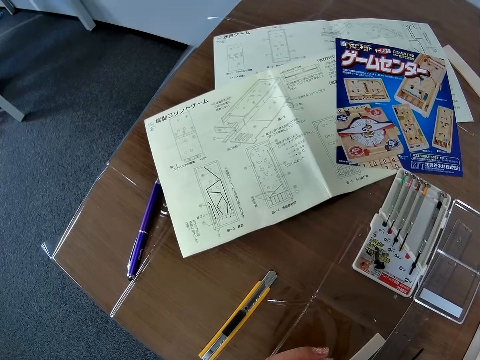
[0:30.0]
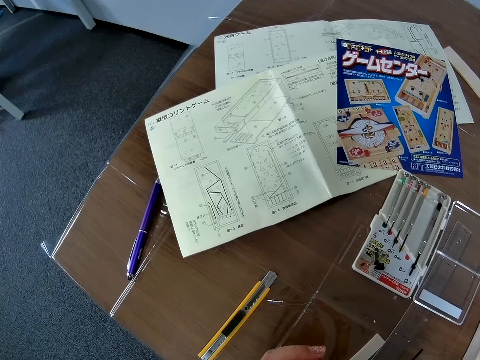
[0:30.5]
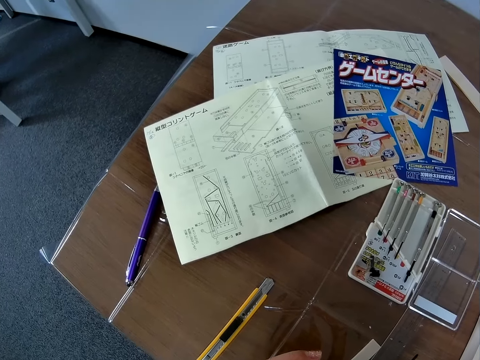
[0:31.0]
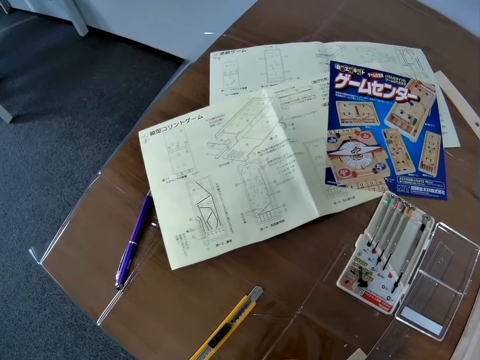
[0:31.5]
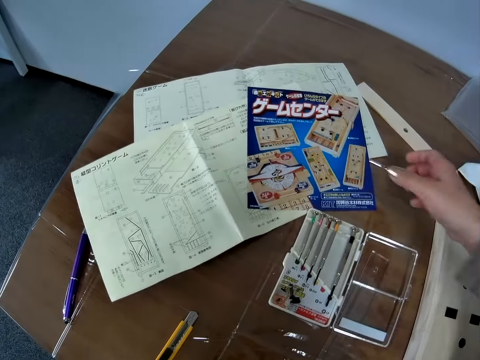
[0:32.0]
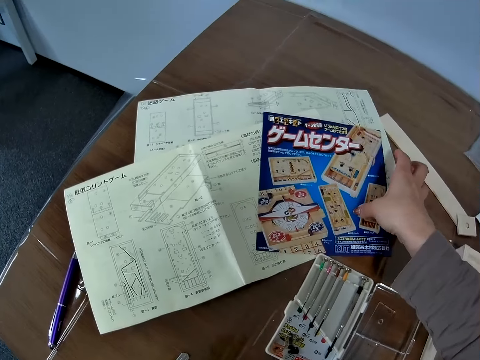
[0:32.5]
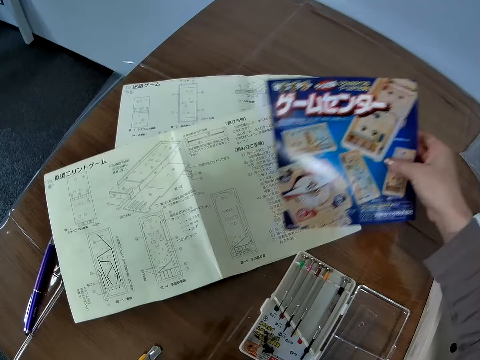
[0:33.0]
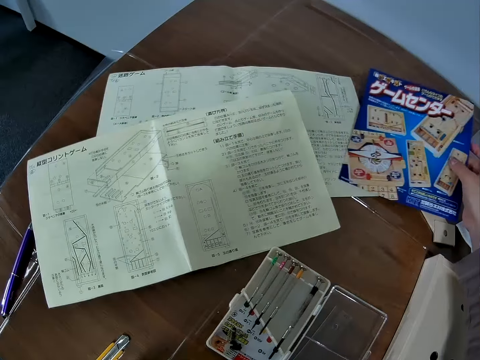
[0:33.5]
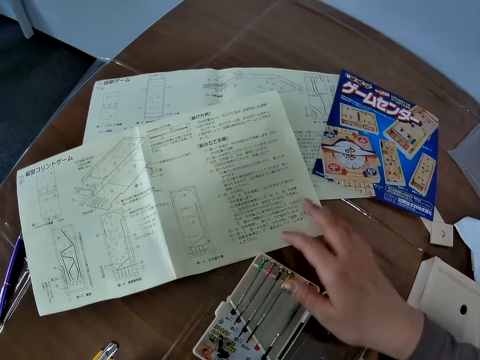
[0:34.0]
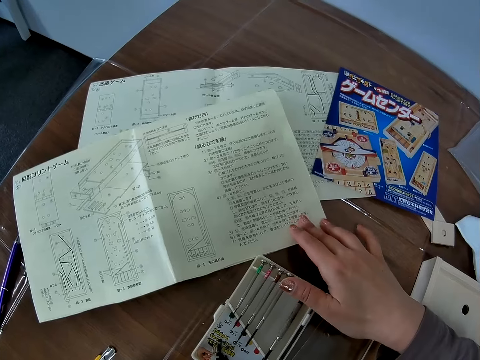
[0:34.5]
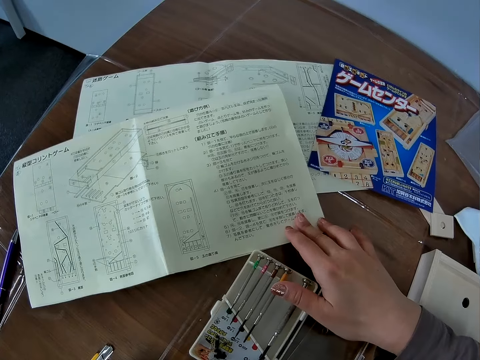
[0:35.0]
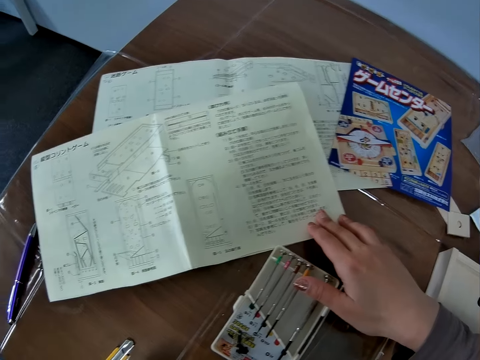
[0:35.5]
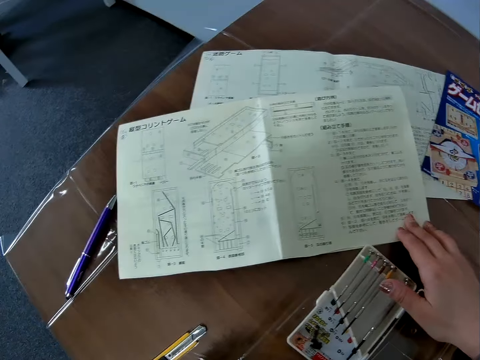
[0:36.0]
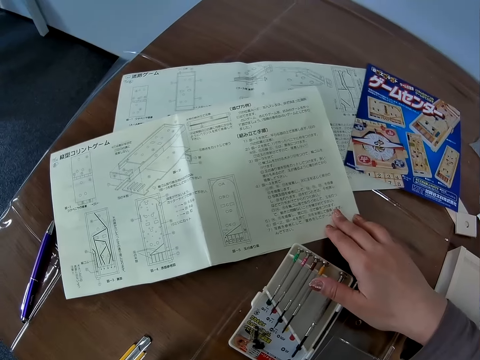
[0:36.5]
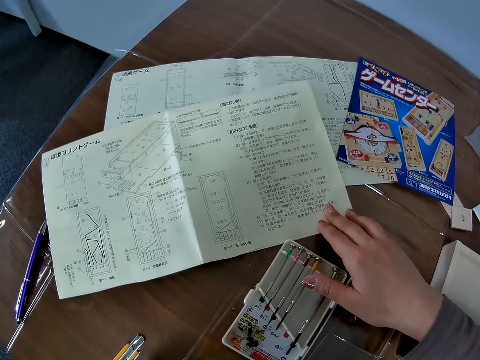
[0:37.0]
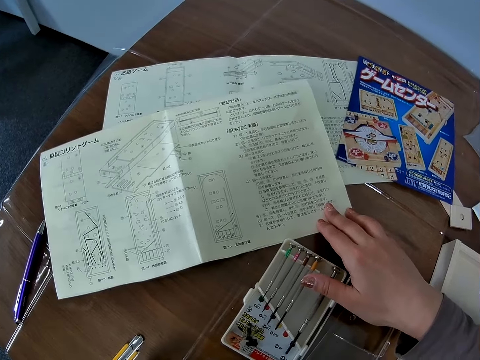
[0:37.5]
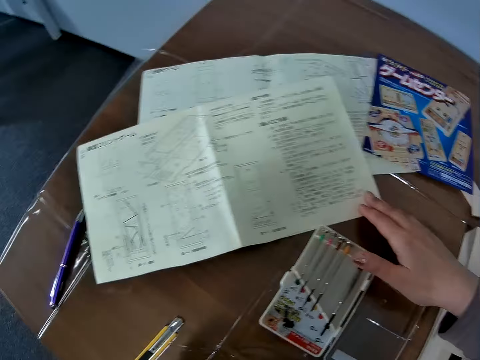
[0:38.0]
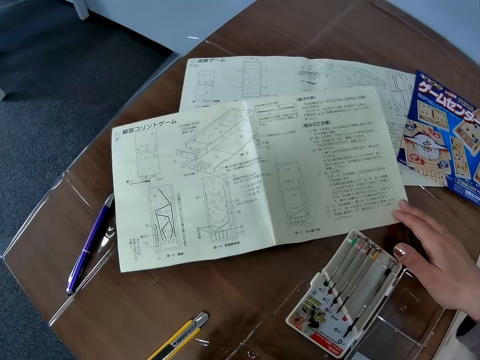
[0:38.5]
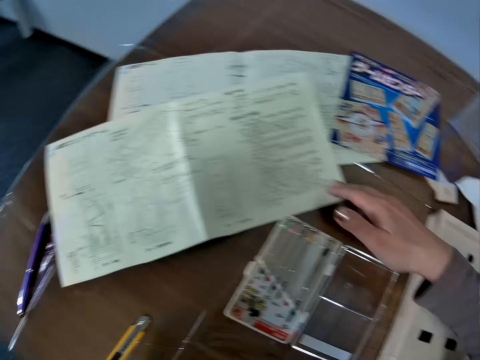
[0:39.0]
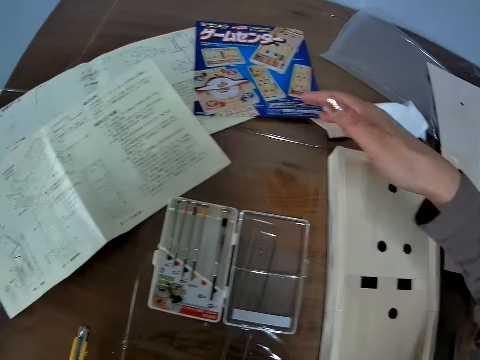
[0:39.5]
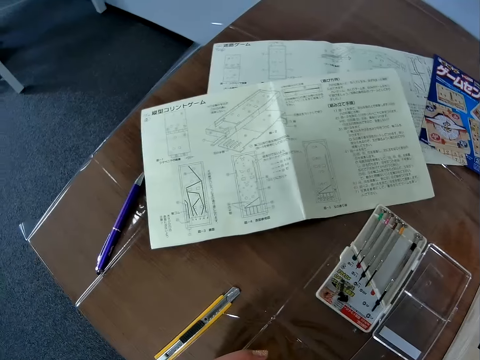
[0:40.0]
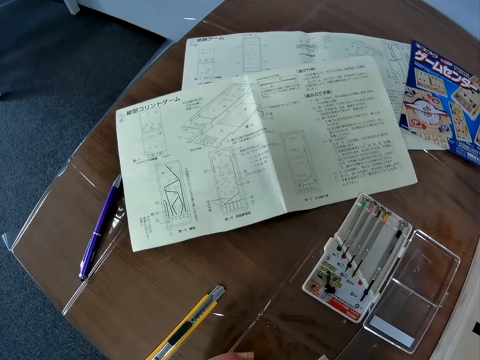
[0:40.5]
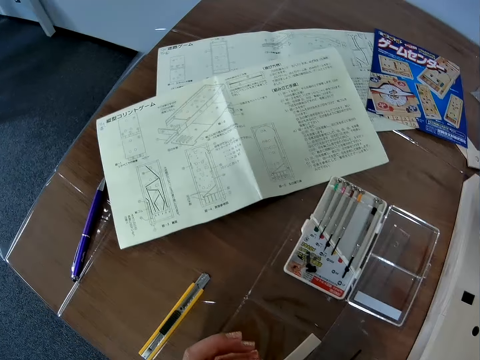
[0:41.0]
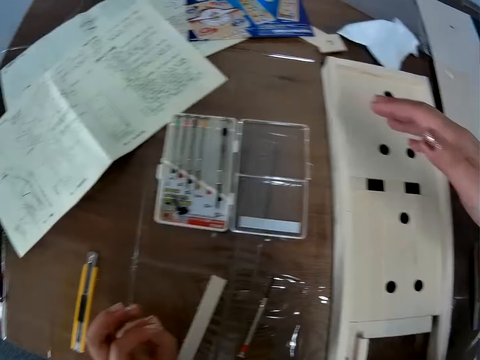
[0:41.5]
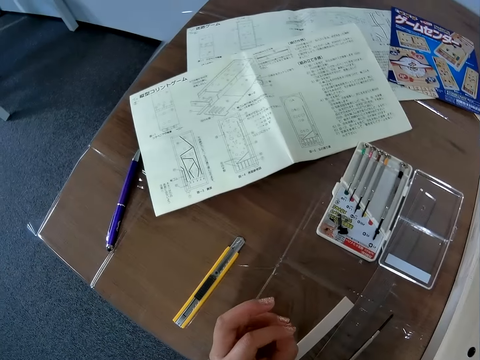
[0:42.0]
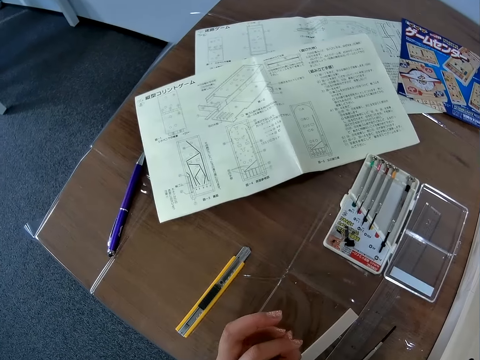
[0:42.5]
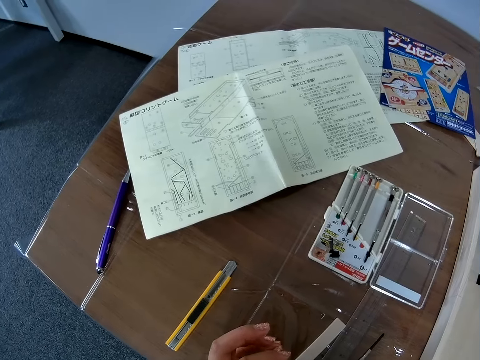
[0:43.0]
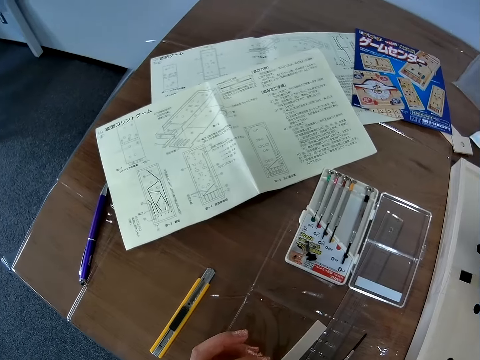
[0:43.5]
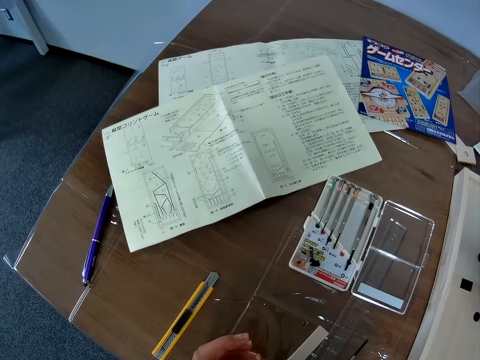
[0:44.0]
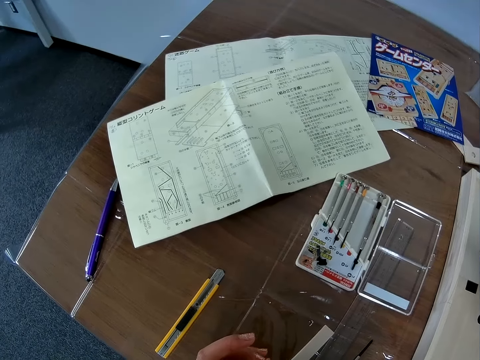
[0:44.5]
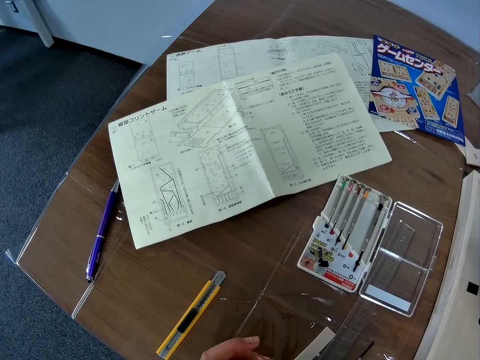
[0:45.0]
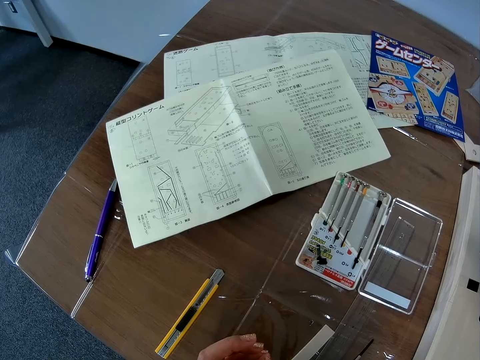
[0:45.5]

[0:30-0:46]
The camera wearer moves a paper from the instruction booklet on the table with her right hand. She puts the paper on the table. She adjusts the craft manual with her right hand. She holds the instruction booklet. She reads the craft manual. She looks at the game center wood craft. She looks at the instruction booklet. She looks at the game center wood craft. She looks at the instruction booklet.

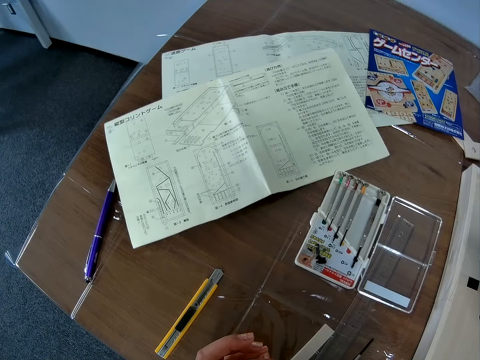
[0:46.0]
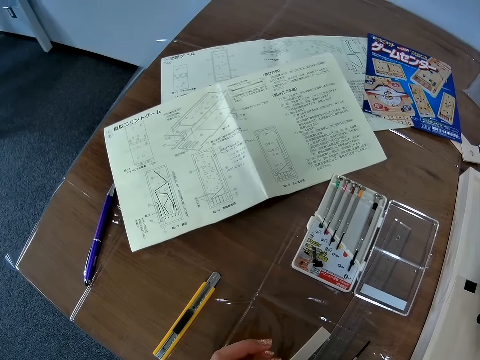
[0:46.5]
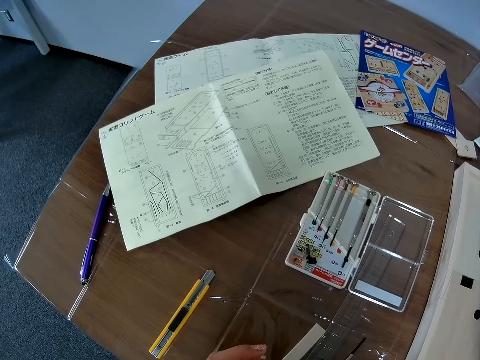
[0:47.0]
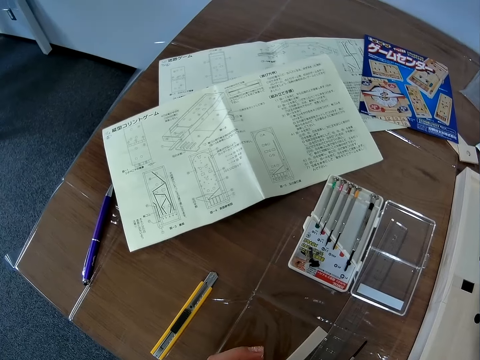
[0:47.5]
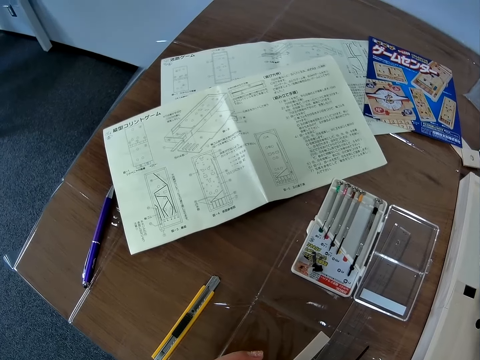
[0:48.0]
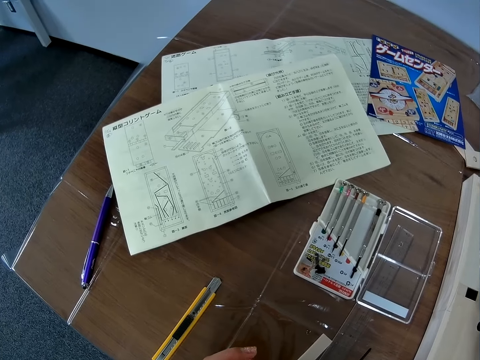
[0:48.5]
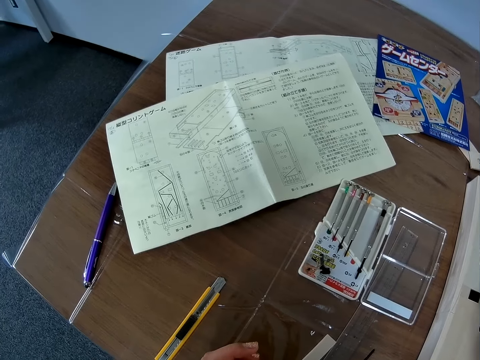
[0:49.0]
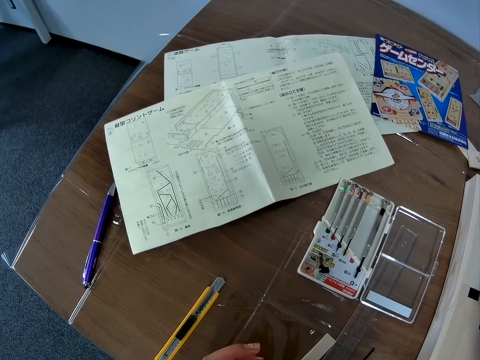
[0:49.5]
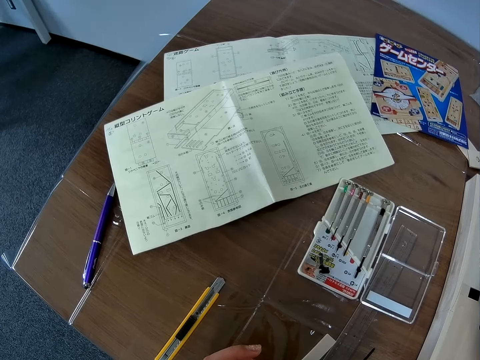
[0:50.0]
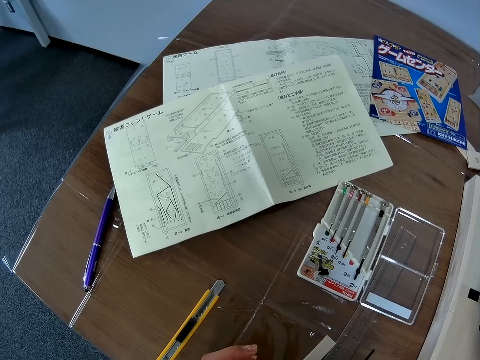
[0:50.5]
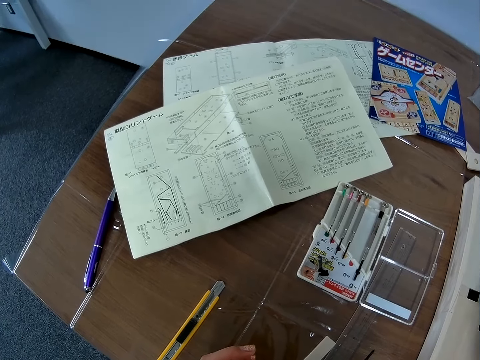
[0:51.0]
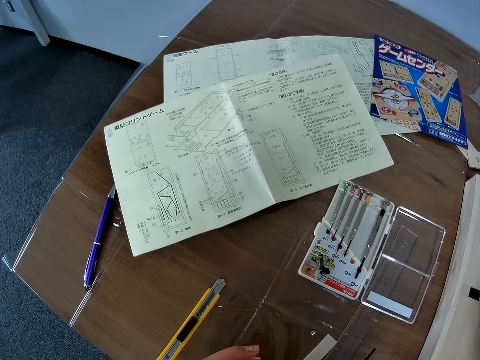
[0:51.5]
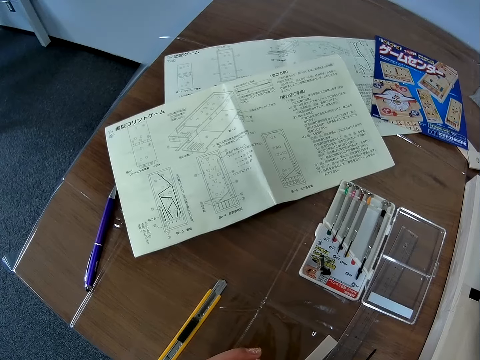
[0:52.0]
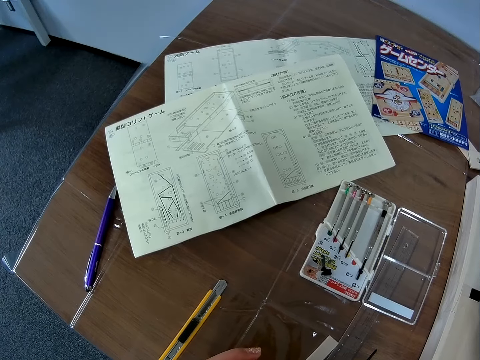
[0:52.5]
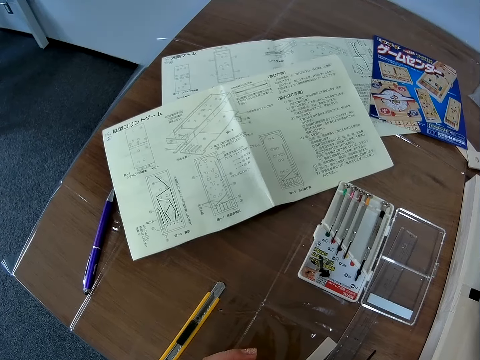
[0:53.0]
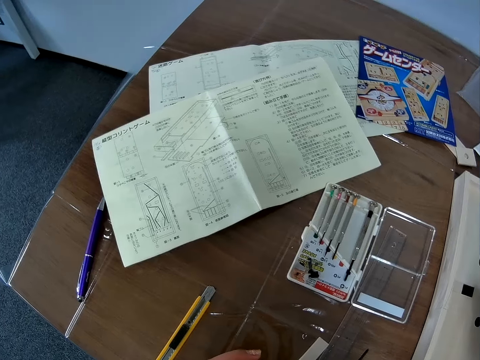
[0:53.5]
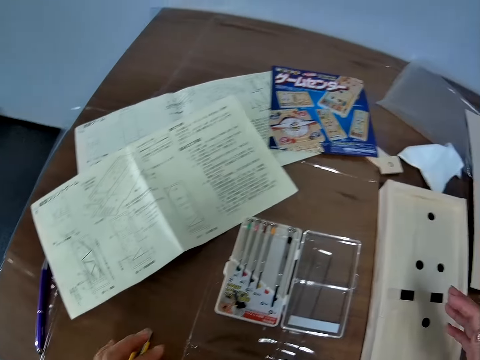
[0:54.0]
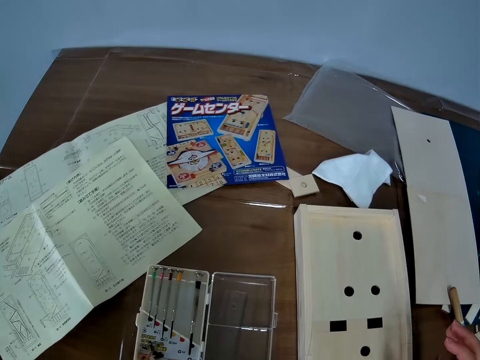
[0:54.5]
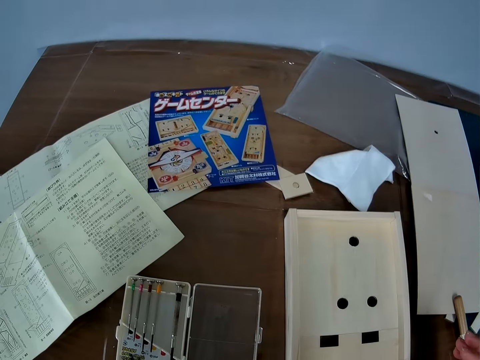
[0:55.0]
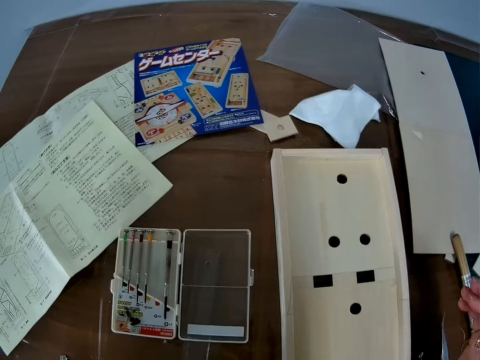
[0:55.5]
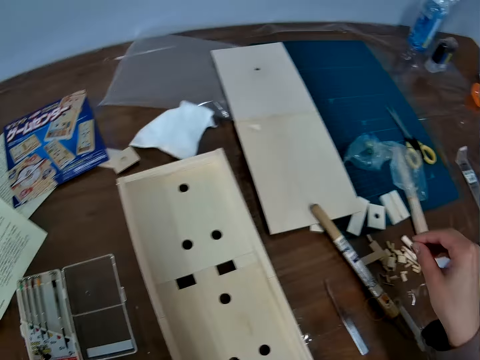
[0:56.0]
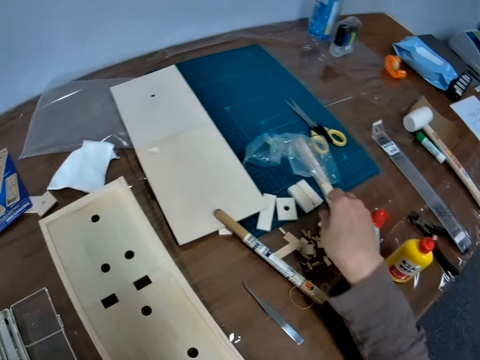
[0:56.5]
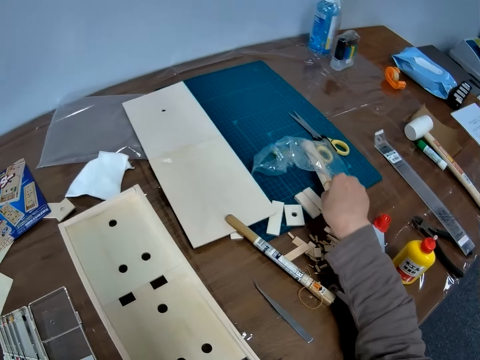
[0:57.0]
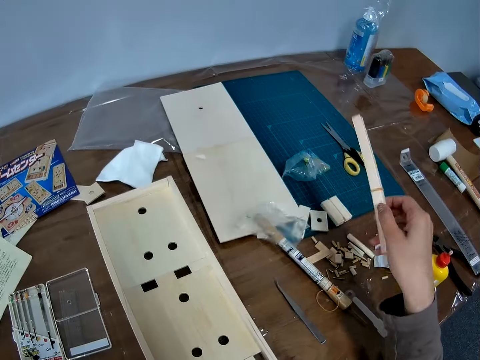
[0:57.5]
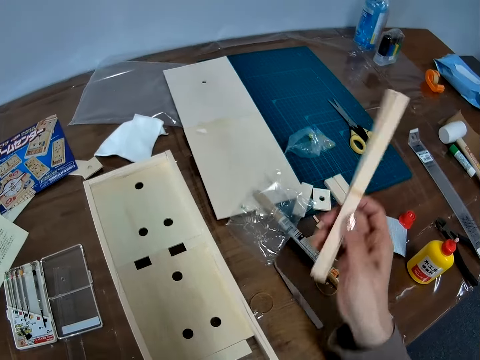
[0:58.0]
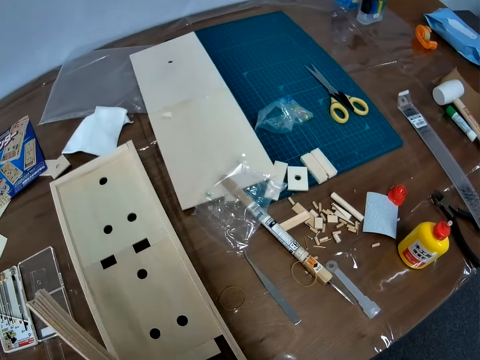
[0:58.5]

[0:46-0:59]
The camera wearer looks at the game center wood craft. She picks up a pack of wooden pieces from the table with her right hand.
